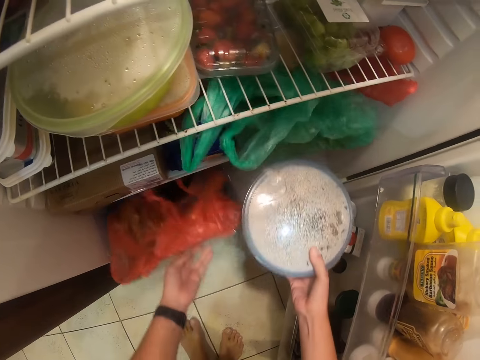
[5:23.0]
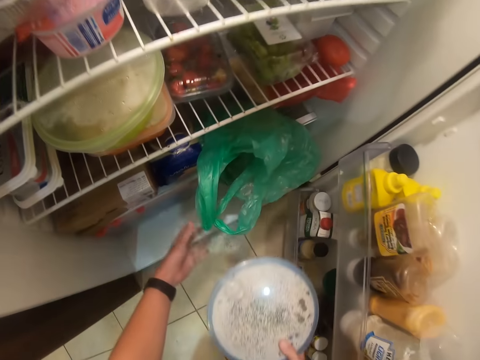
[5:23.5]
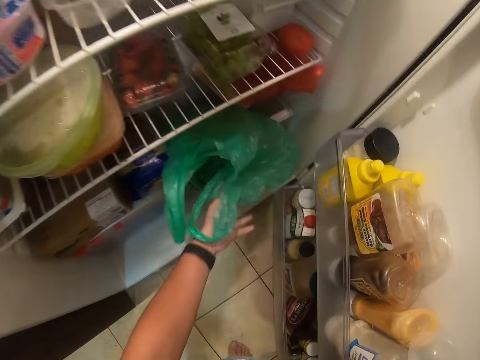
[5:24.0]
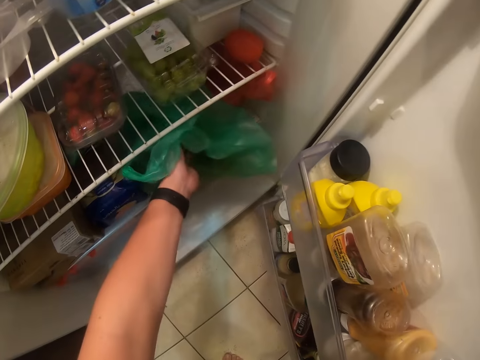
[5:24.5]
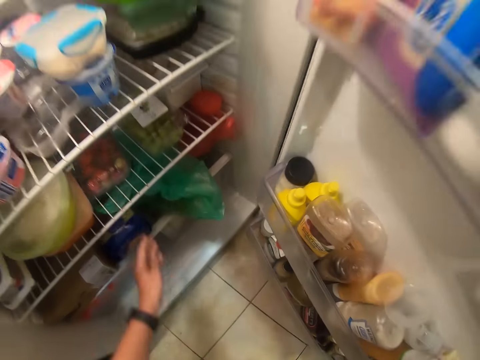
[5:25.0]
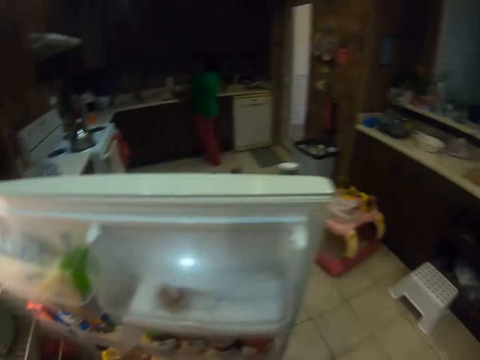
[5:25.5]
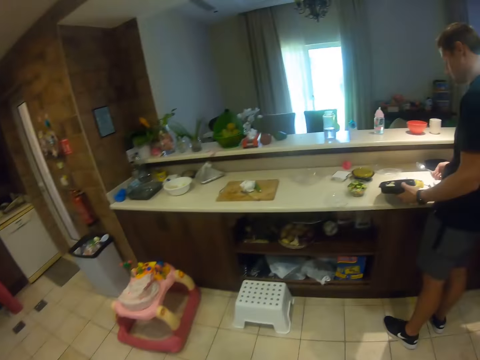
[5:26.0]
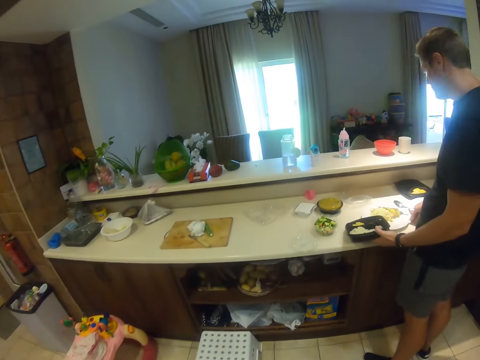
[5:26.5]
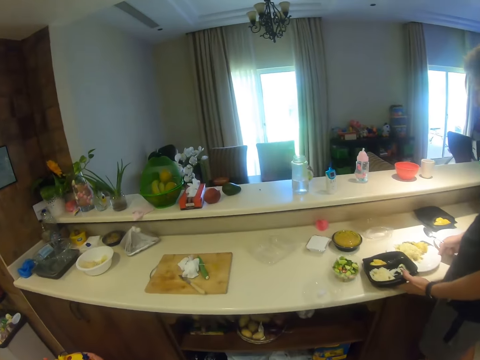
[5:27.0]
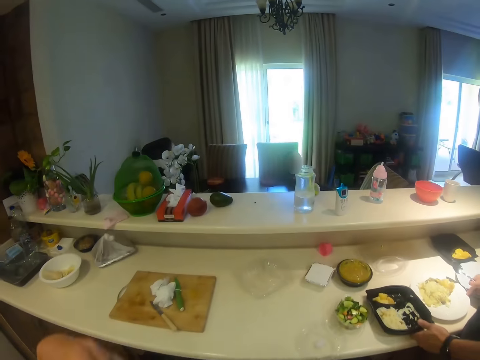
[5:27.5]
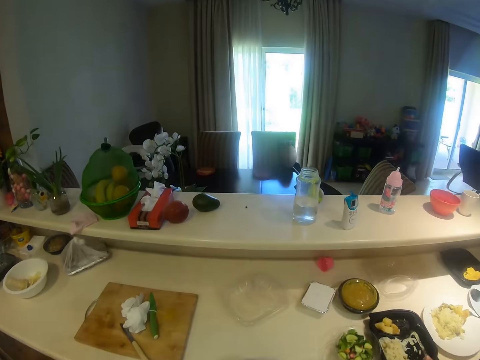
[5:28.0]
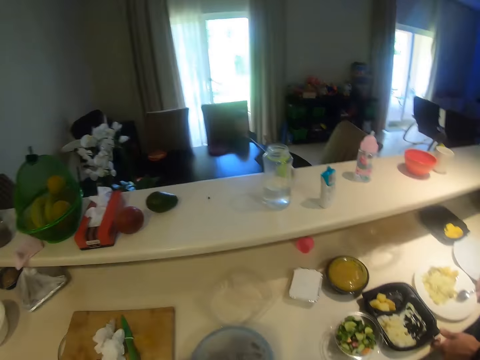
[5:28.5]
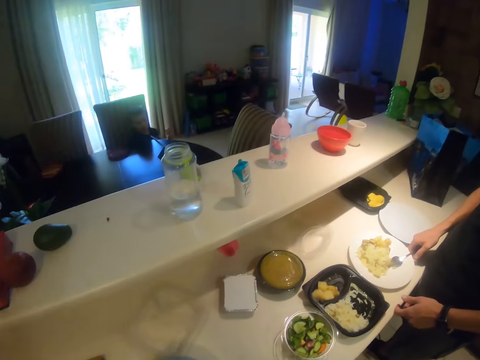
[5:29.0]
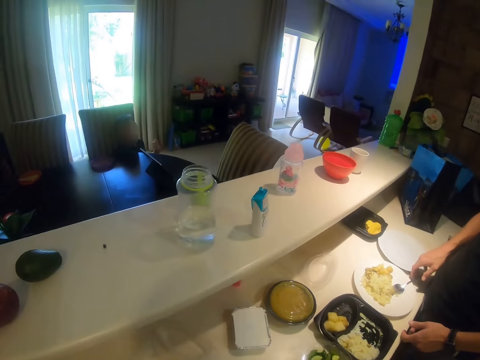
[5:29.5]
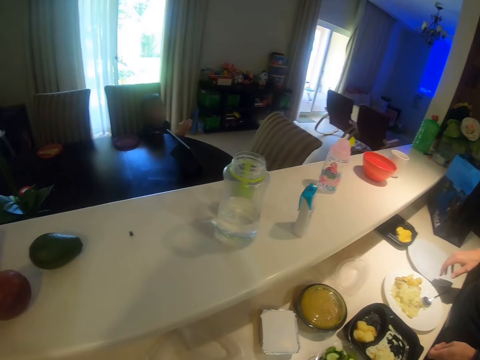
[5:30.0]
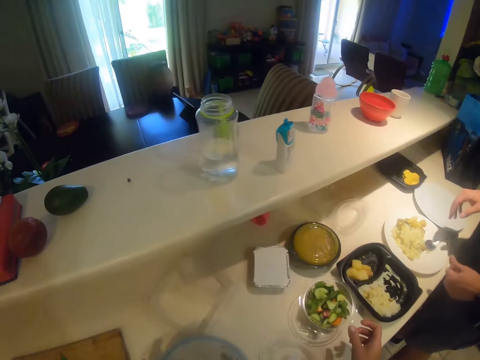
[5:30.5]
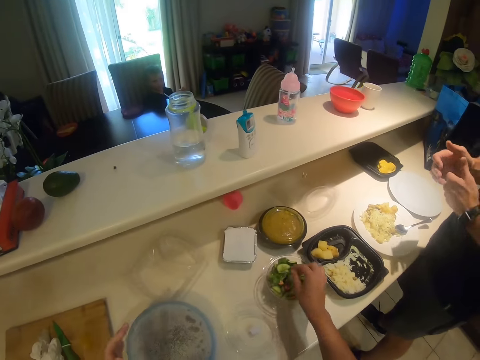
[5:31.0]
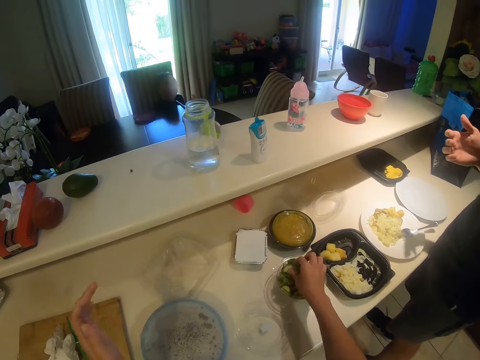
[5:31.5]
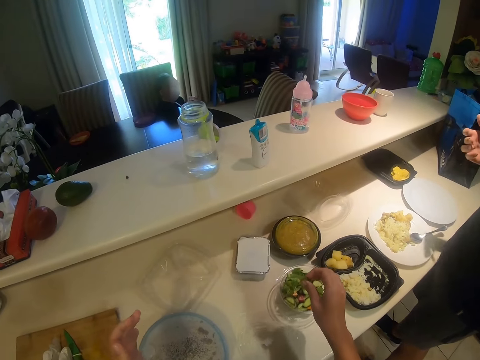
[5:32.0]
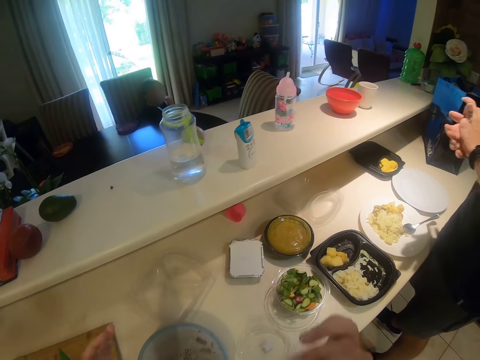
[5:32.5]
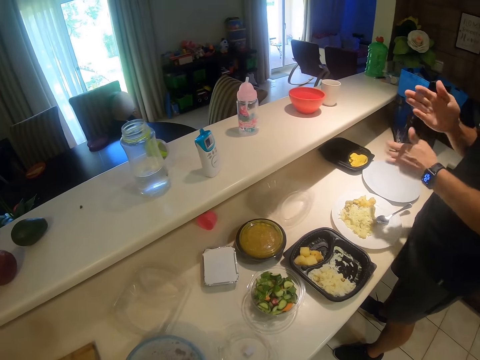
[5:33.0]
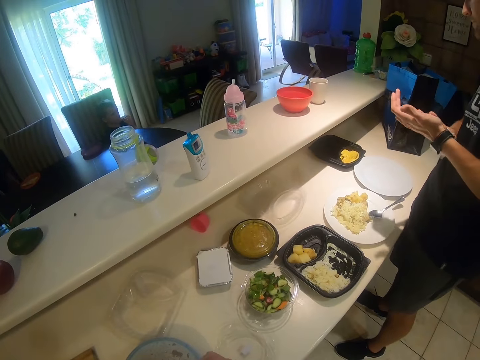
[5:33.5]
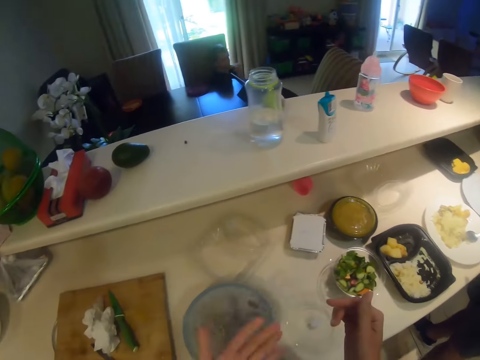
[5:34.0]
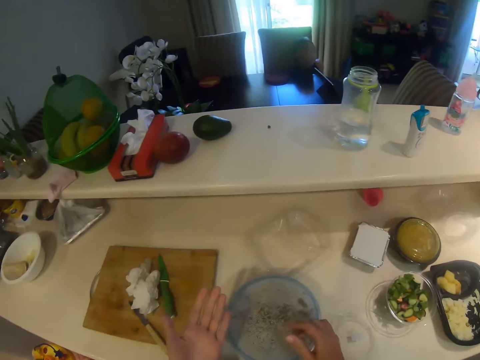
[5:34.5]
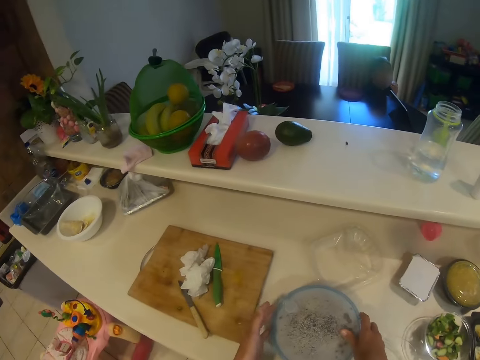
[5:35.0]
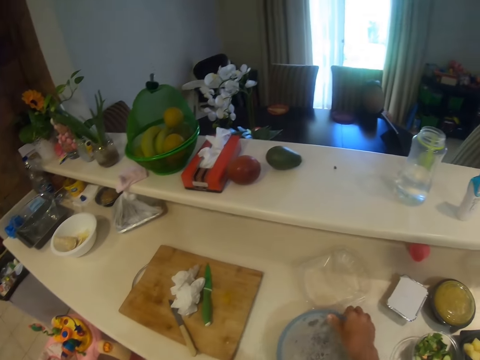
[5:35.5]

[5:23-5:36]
The camera wearer picks a tin of something. They walk. They carry the tin of something. They place the tin of something on the table. Someone talks. The camera wearer picks the fruit salads from the tin and eats the fruit salads. The person rubs the hands.

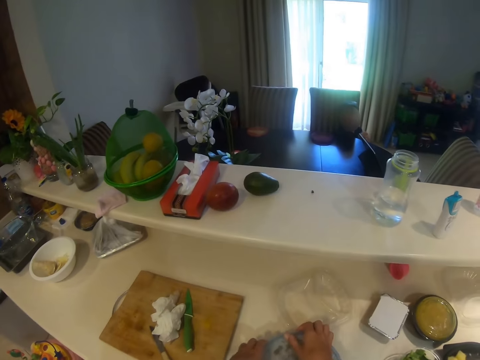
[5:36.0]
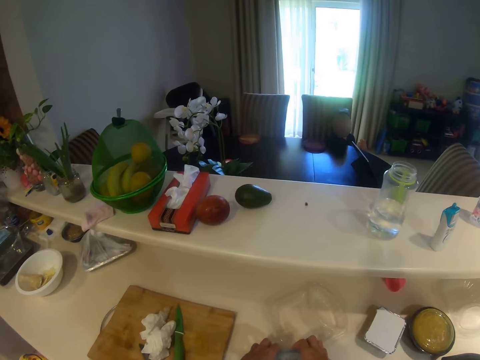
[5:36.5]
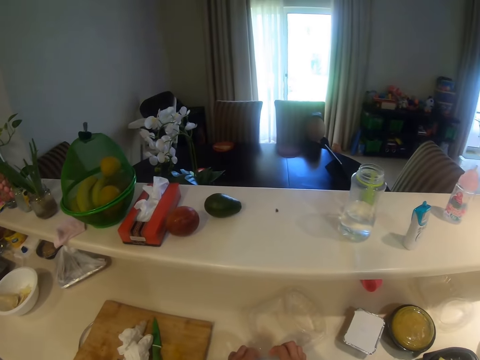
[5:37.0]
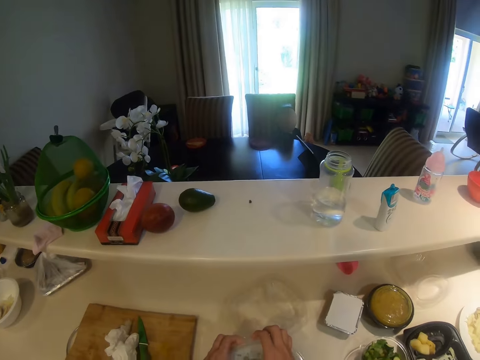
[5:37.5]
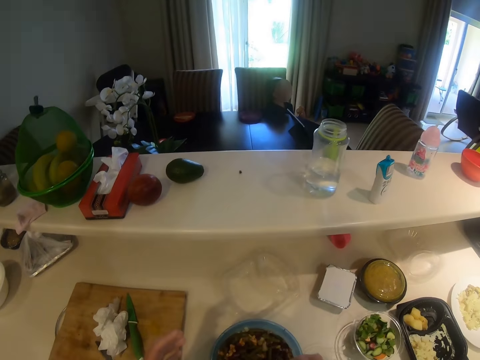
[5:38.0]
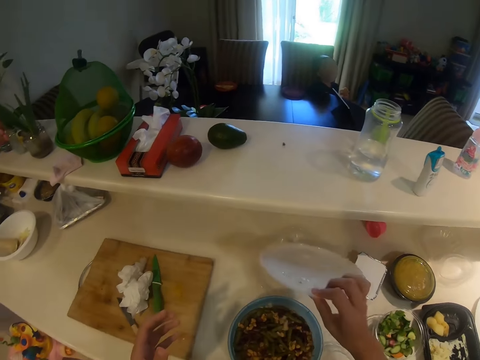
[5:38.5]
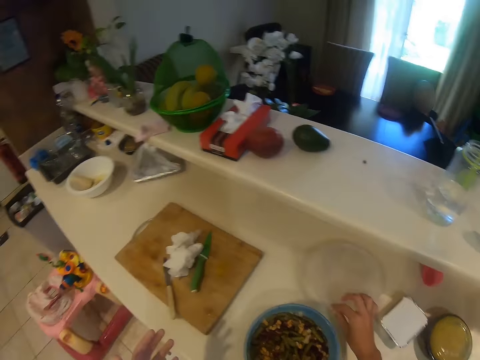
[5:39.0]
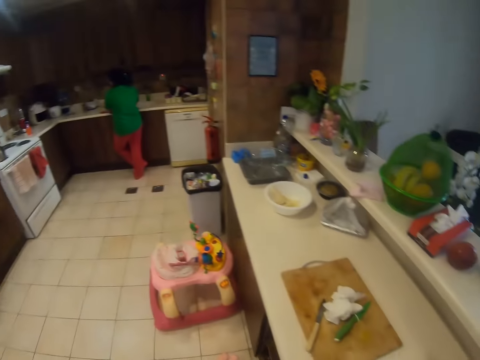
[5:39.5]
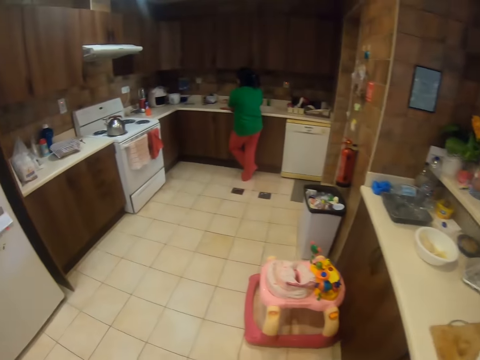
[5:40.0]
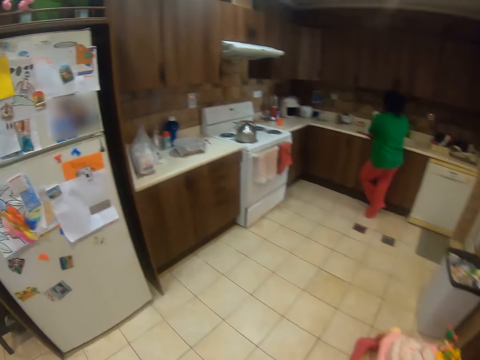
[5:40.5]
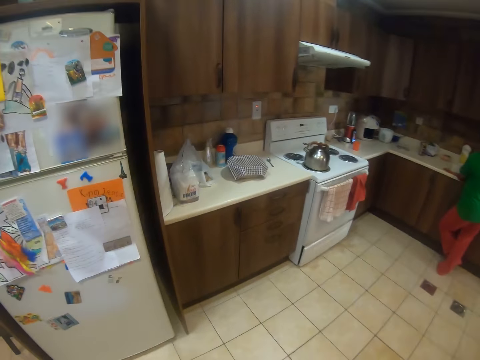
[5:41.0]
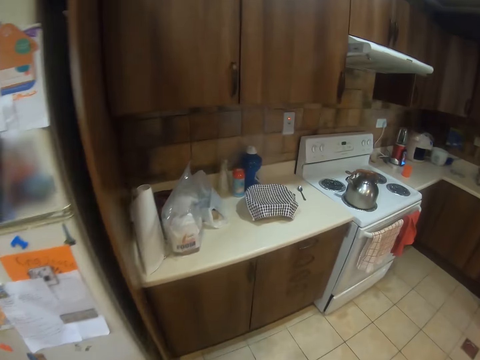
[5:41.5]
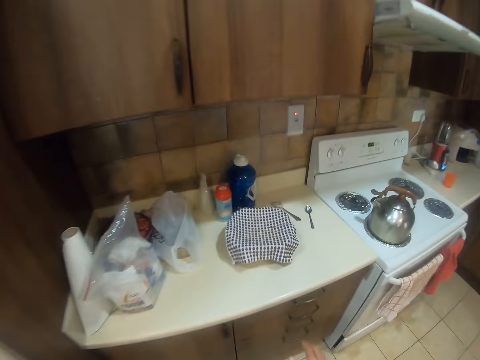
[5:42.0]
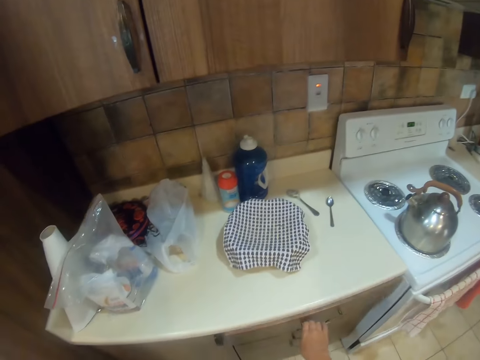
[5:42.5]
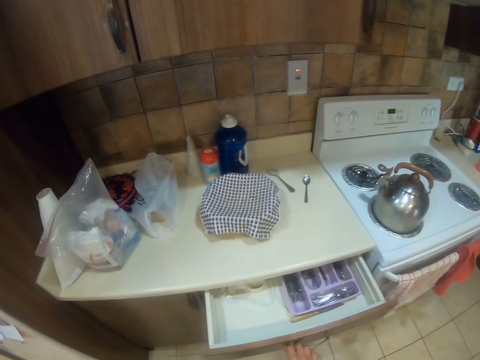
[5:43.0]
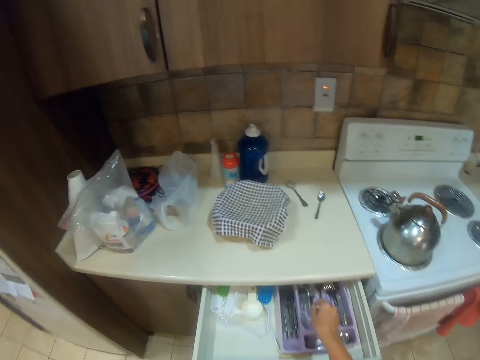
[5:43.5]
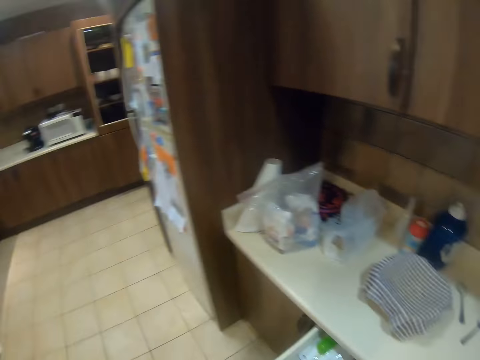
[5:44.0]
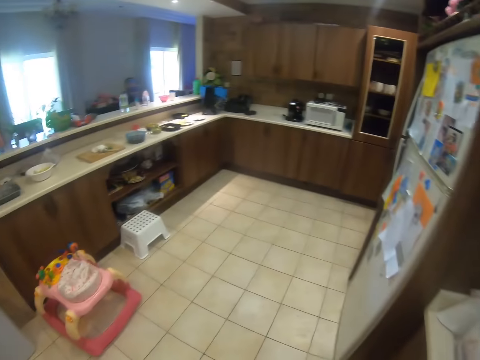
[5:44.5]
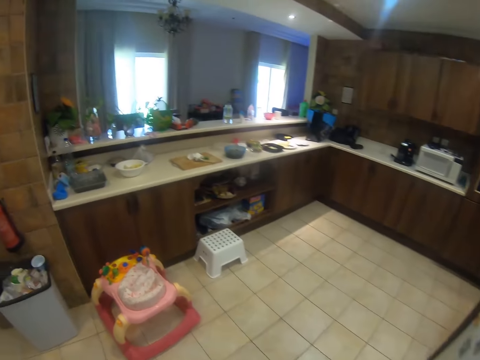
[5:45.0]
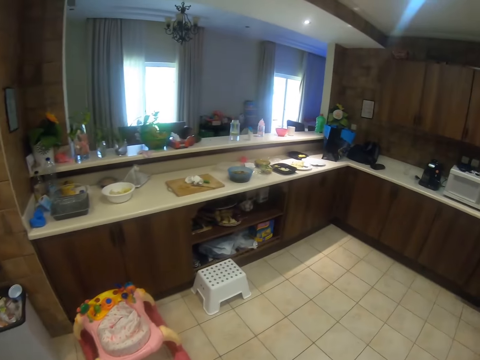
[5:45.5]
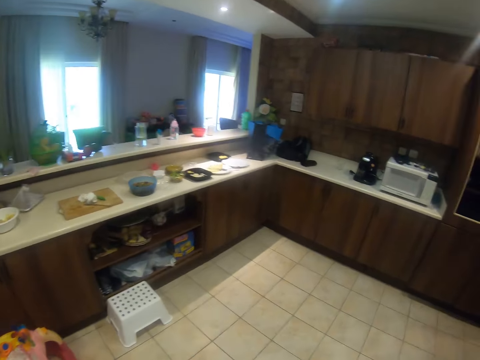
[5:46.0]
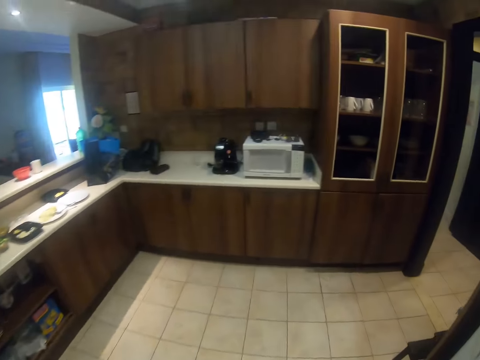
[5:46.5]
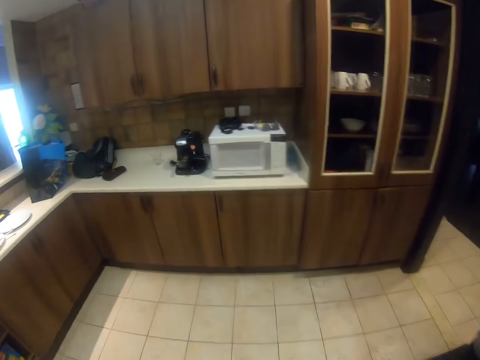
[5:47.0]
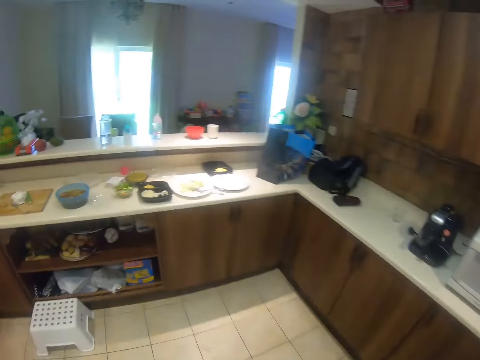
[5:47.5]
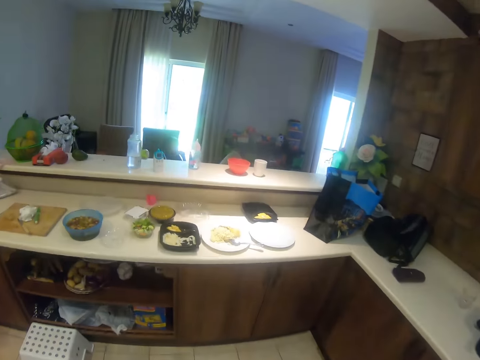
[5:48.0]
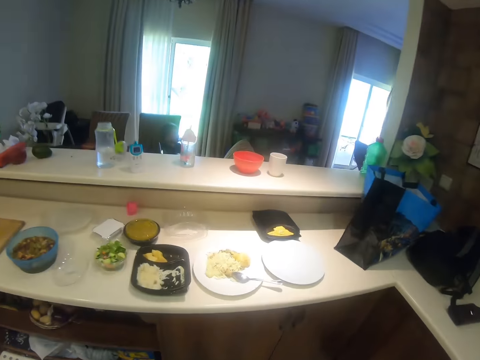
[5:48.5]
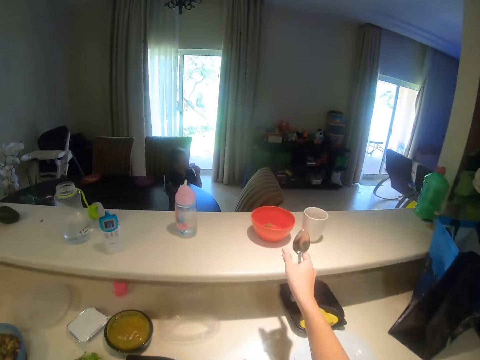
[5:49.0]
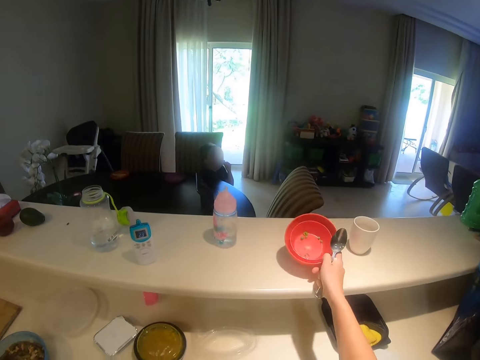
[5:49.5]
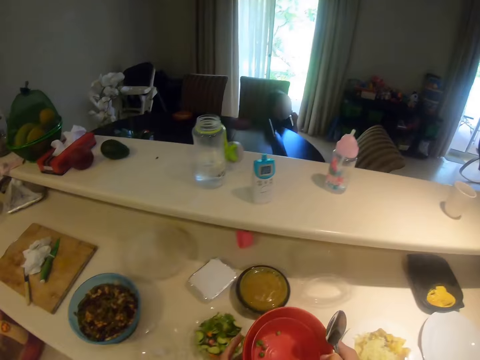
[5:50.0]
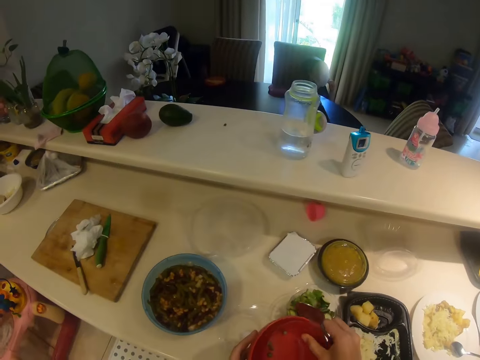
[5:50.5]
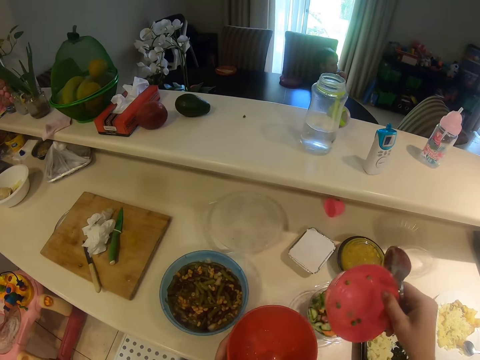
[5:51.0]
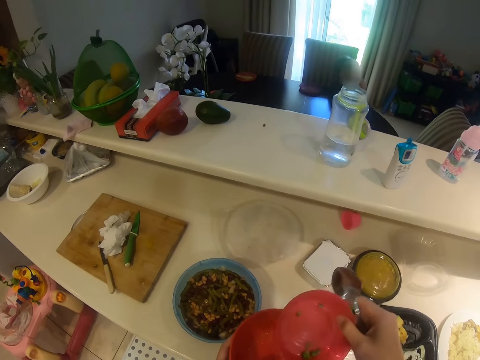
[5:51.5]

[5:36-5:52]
The camera wearer opens the tin of something. They place the lid on the table. They walk towards the drawer. They open the drawer. They pick a spoon from the drawer. They walk to the table. They pick a bowl or container.
